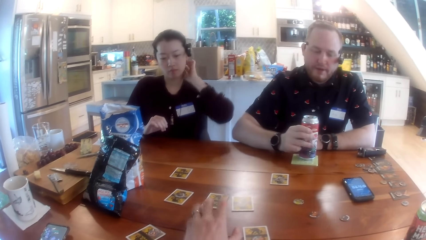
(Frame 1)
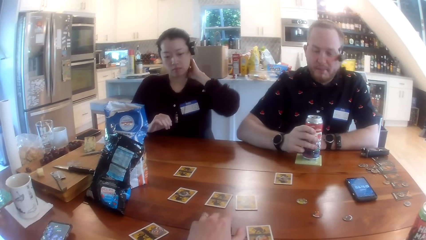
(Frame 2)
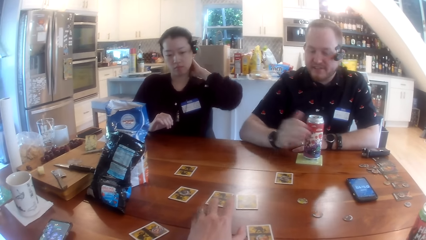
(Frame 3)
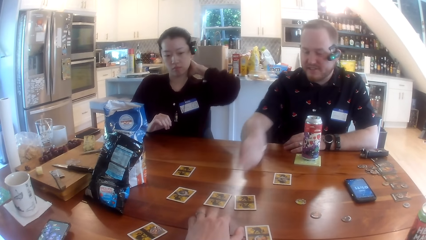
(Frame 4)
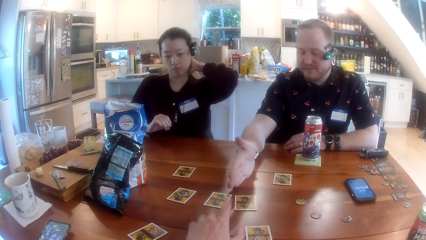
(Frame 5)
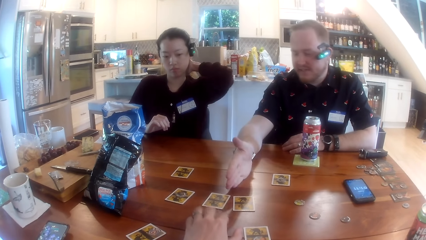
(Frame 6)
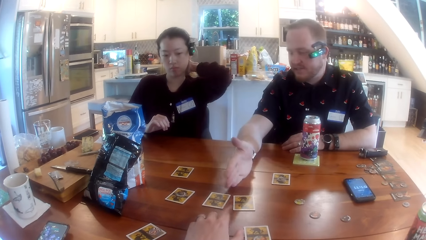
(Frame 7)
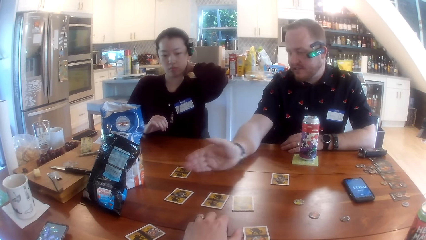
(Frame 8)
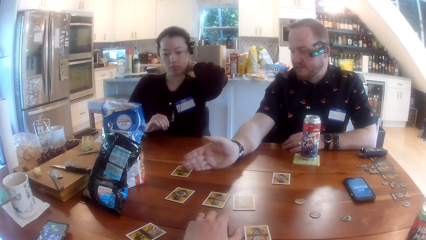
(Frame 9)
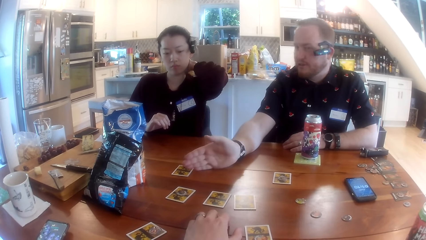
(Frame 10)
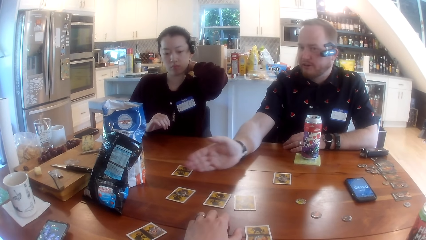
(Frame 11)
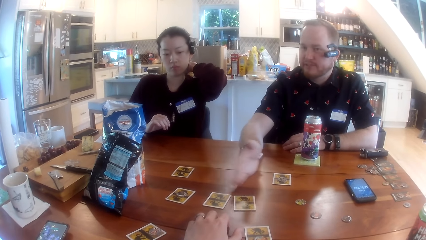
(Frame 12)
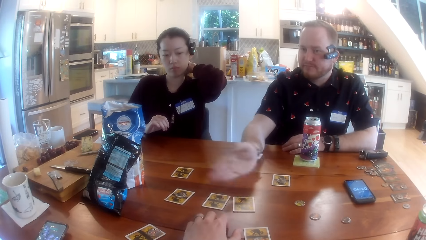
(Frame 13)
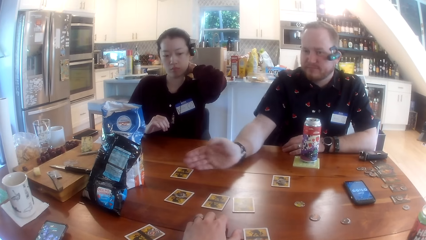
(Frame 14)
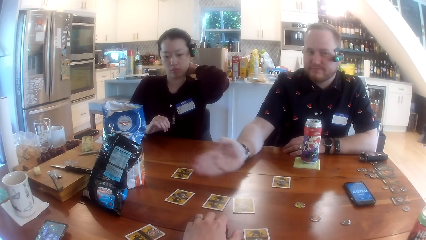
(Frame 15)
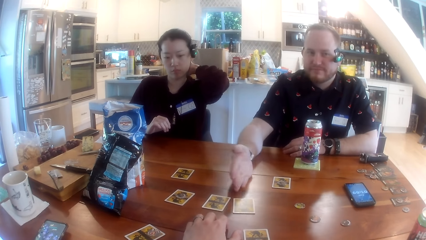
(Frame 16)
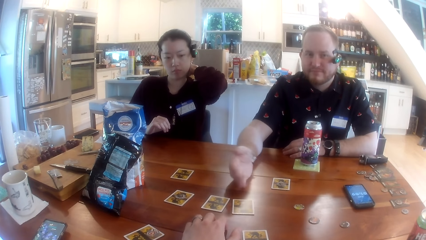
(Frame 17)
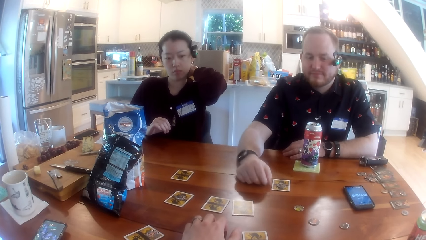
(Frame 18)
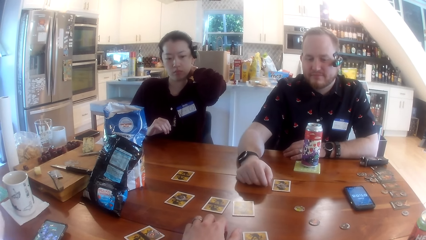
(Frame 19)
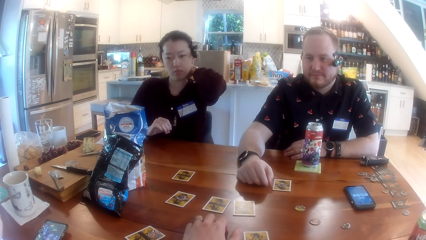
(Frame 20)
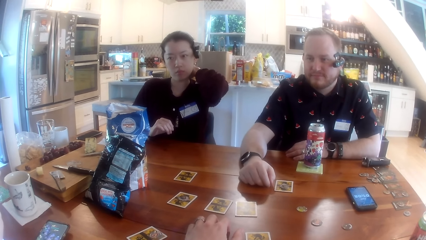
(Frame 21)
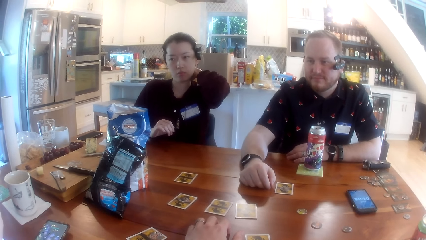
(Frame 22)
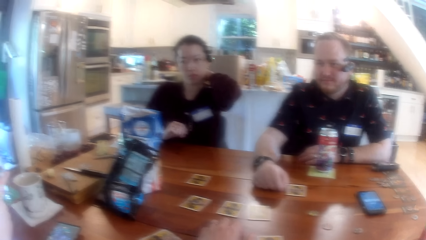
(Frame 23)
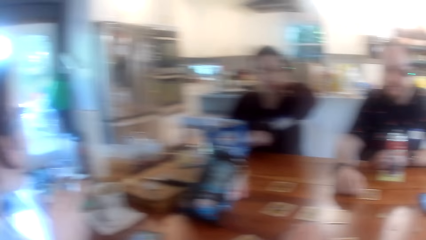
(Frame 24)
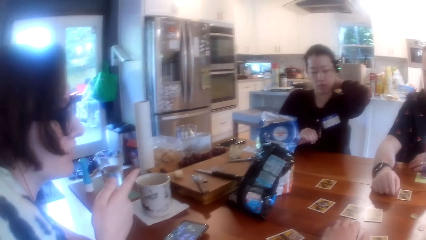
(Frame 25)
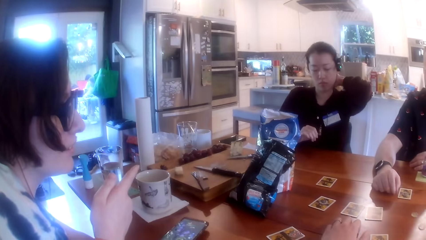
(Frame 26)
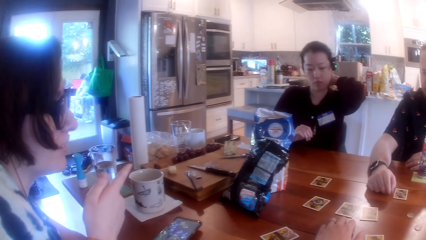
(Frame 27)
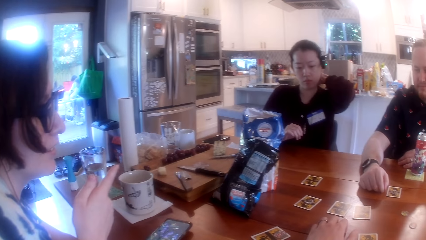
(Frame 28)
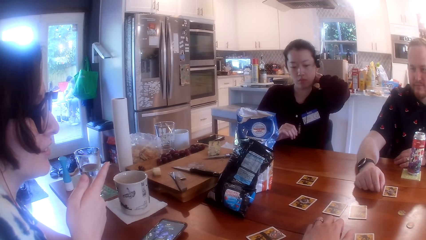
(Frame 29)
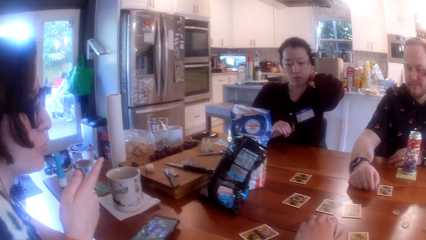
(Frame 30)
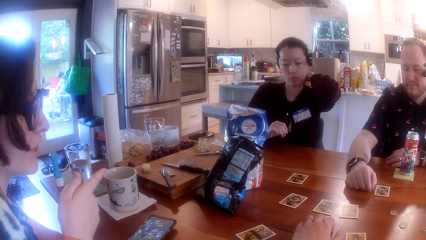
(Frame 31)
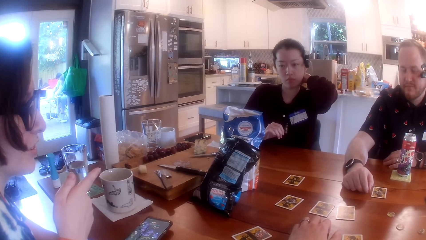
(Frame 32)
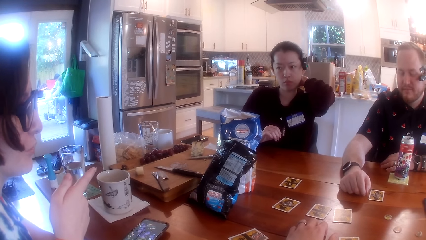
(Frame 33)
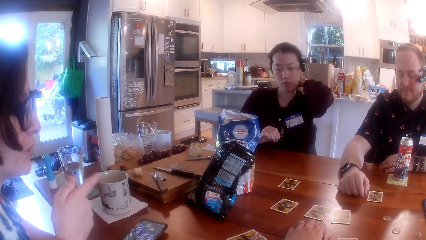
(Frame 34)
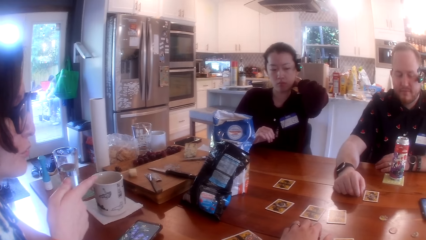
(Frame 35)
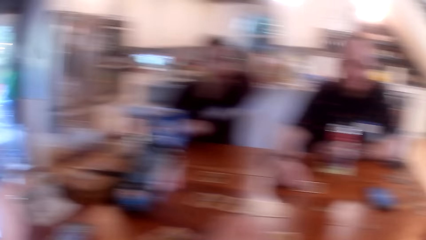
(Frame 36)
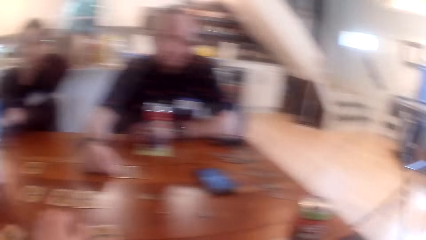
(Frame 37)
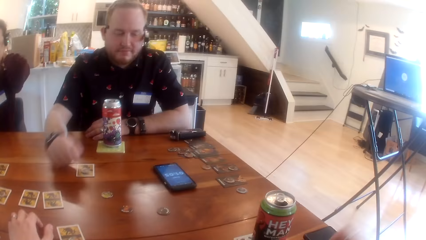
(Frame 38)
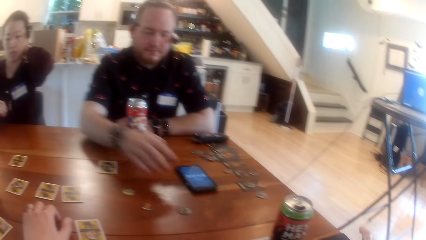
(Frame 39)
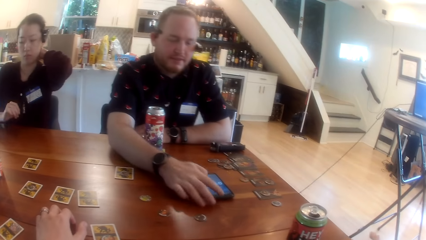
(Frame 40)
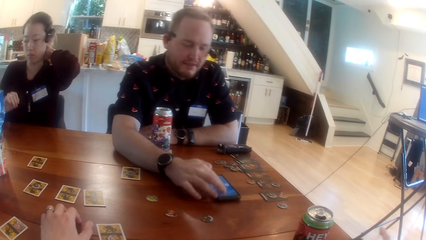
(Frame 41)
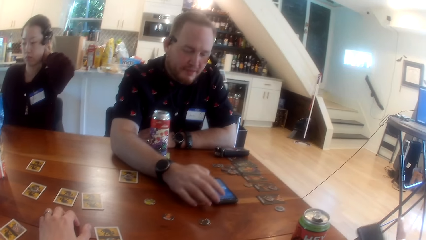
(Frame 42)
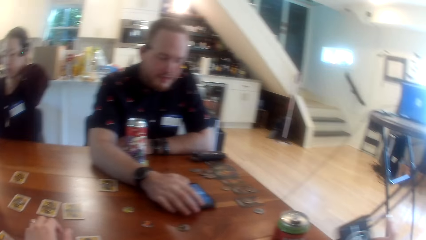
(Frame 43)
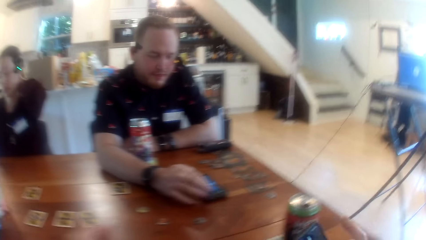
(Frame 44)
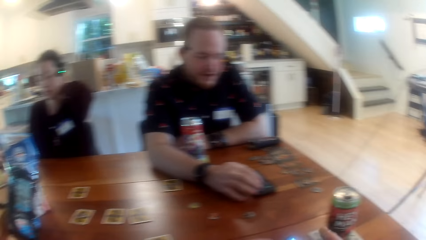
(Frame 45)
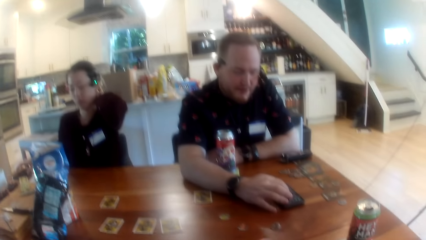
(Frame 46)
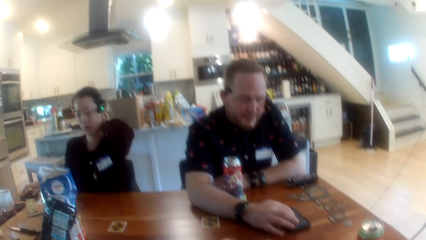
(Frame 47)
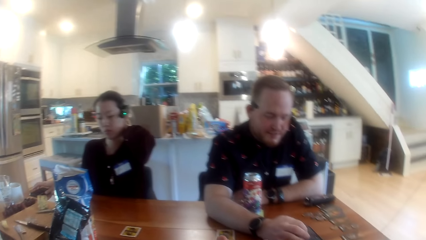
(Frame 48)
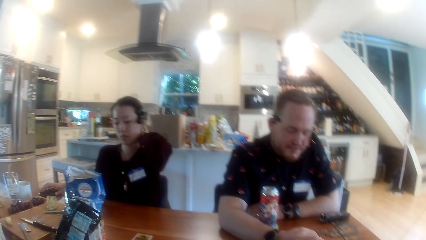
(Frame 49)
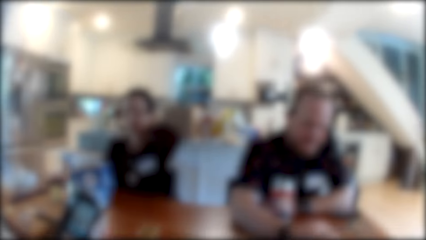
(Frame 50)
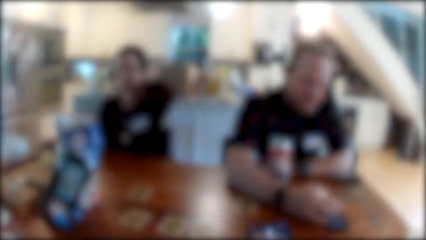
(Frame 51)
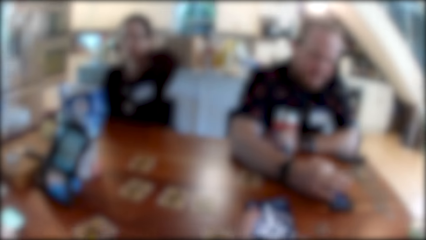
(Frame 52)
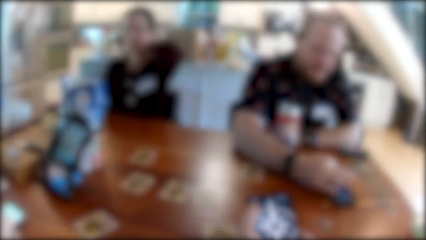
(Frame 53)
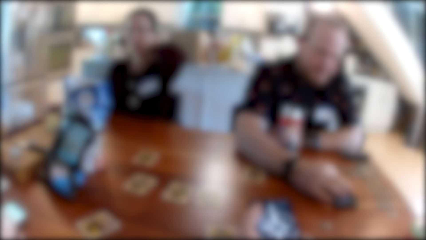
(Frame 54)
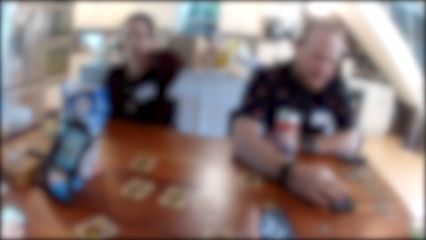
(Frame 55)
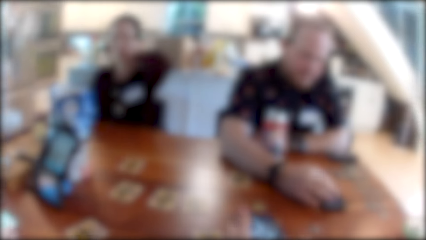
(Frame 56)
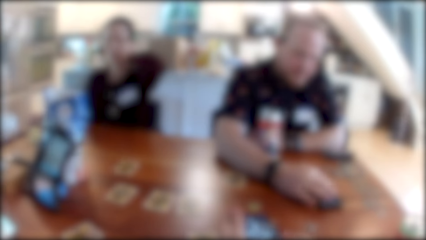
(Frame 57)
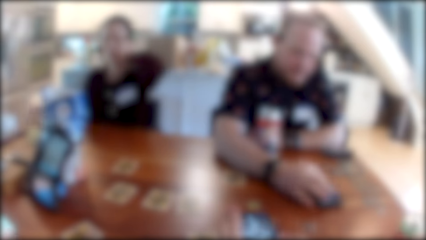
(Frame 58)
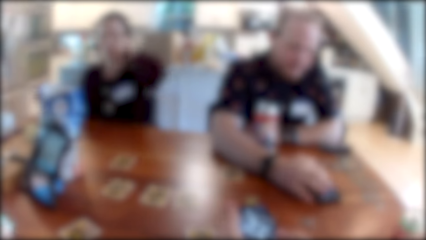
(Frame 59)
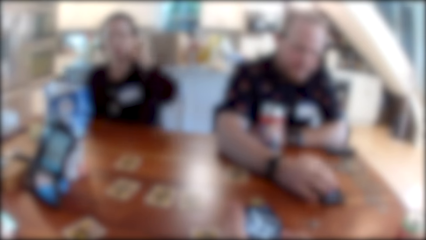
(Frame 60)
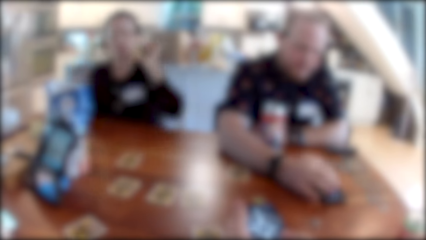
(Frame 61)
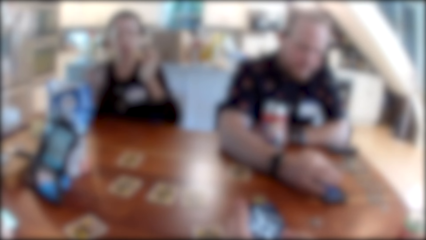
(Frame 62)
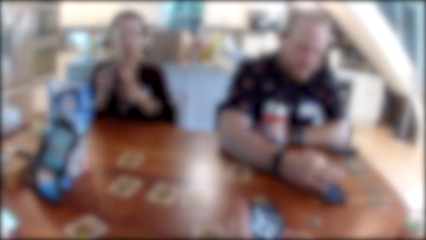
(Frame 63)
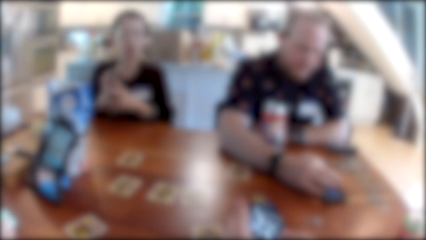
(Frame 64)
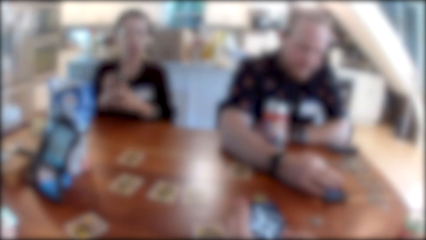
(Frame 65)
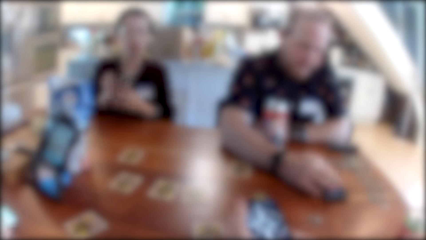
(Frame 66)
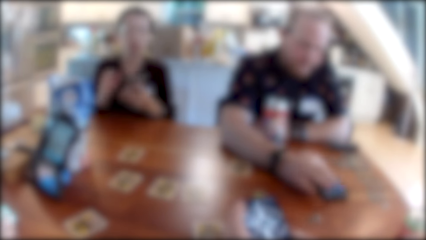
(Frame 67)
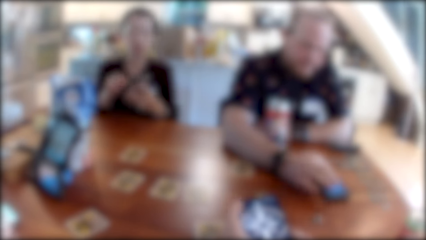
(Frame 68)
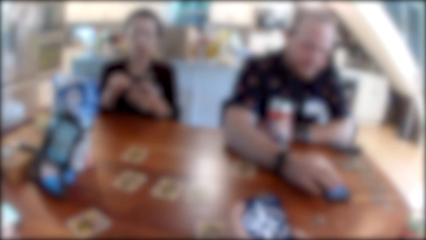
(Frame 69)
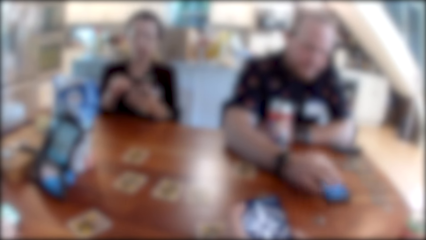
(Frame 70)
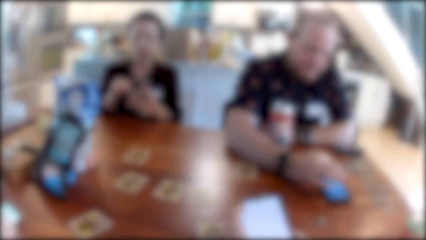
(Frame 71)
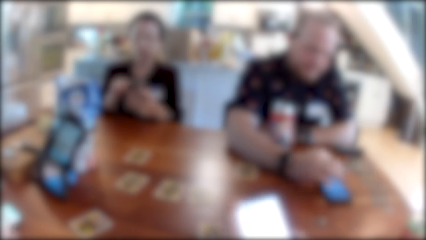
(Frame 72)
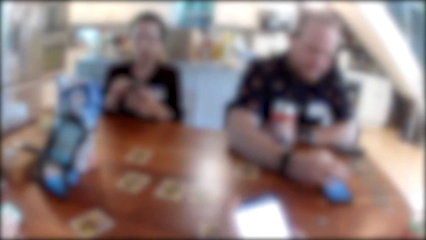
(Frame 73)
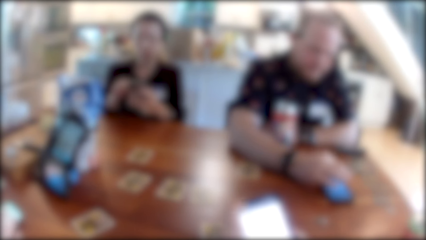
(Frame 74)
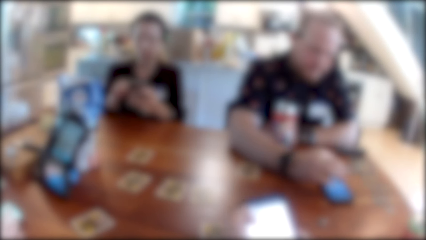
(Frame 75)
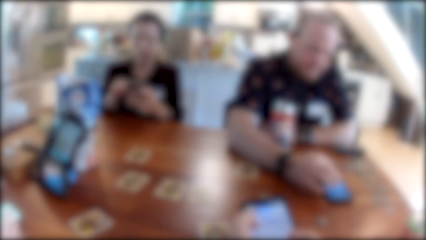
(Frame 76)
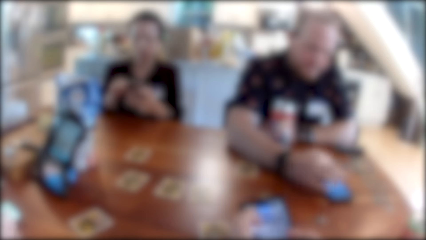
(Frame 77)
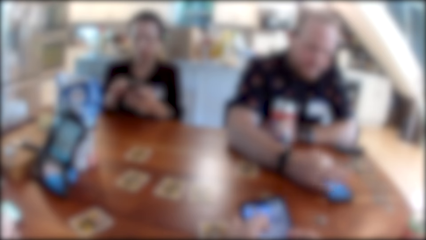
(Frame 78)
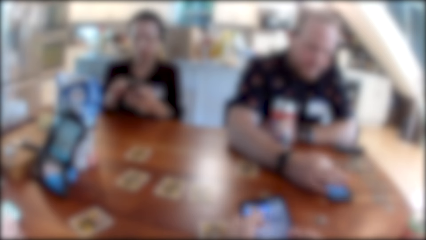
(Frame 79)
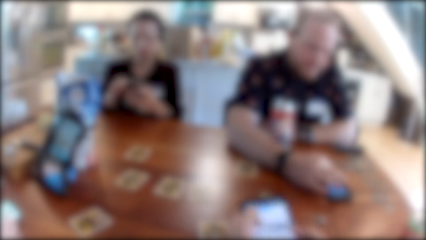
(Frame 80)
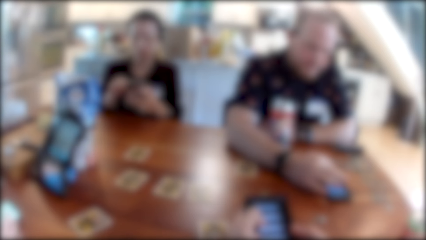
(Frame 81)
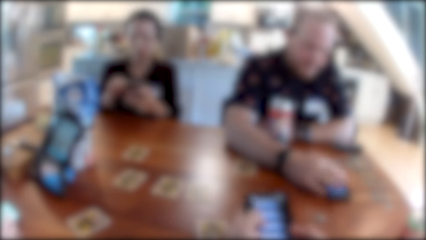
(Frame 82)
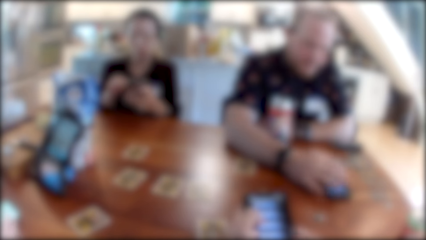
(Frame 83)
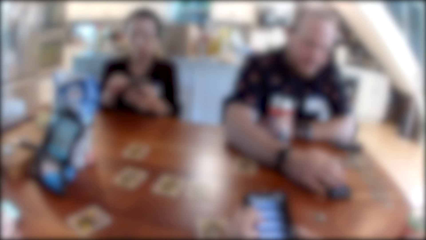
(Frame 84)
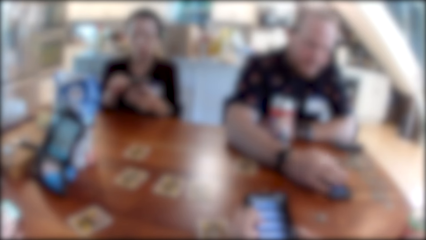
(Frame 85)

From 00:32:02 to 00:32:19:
A woman scratches the back of her head with her left hand. The man drops the can of soft drink on the table with his right hand. The woman rubs her neck with her hand. The camera wearer points at a card on the table. The man points at the middle card on the table with his hand. The camera wearer rests his hand on the table next to the cards. Another woman points her right hand finger towards the first woman at the table. The man operates the phone on the table with his right hand. The man holds his phone on the table with his hand. The man scrolls on his phone on the table with his hand. The first woman picks a phone on the table with her right hand. The camera wearer operates a phone with both hands. The first woman removes her hand from her neck. The first woman holds the phone with both hands, and operates the phone with both hands. The other woman operates the phone with both hands. The camera wearer holds the phone in his hand.
